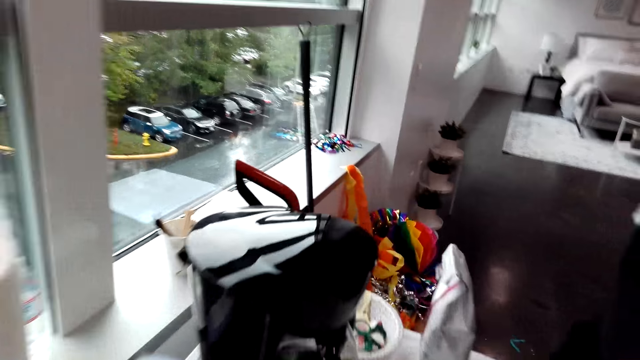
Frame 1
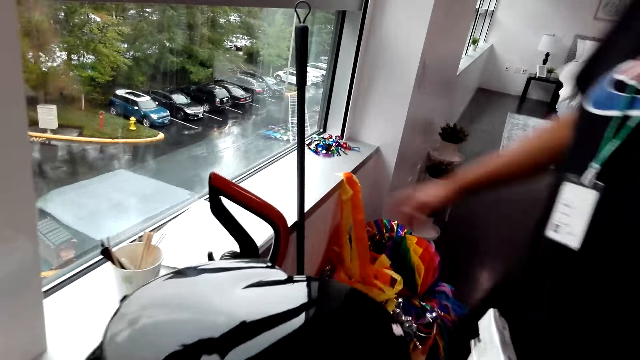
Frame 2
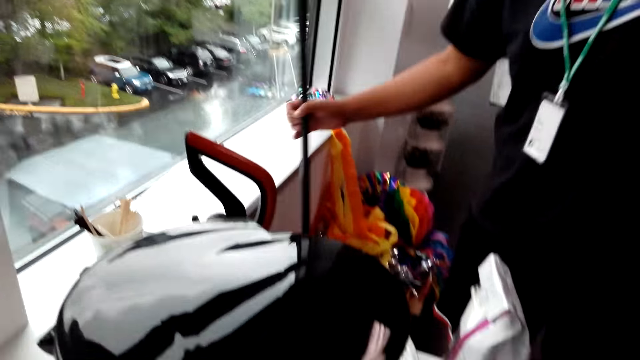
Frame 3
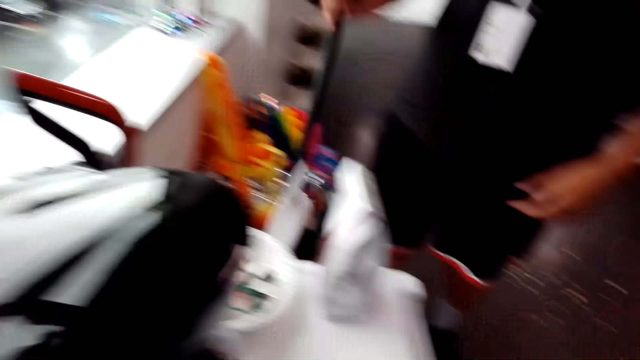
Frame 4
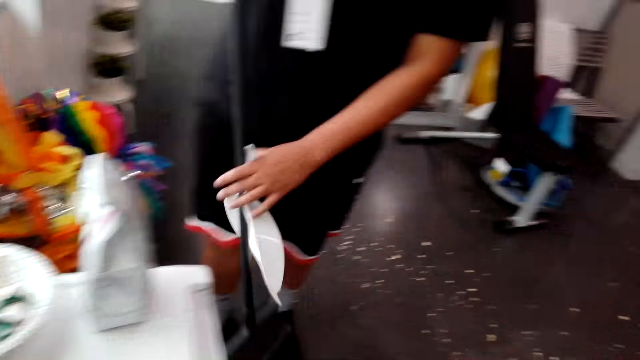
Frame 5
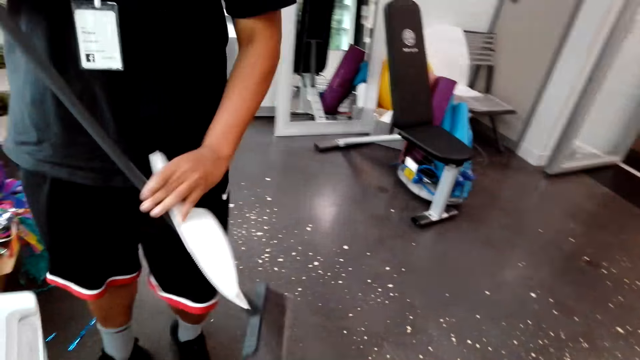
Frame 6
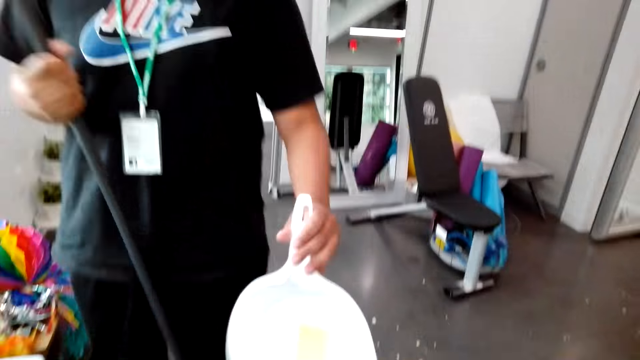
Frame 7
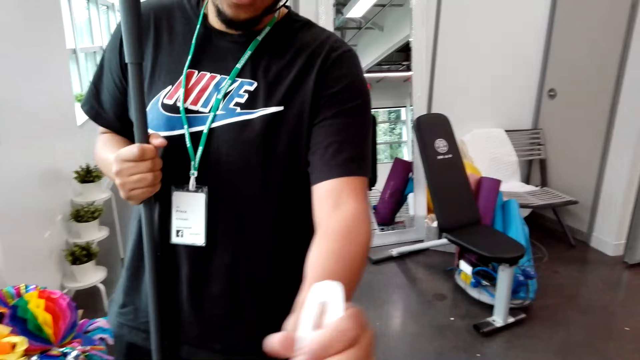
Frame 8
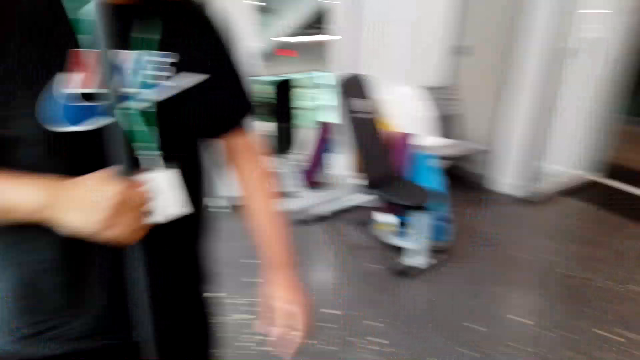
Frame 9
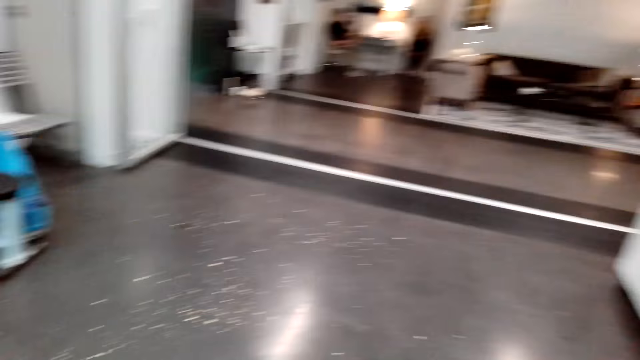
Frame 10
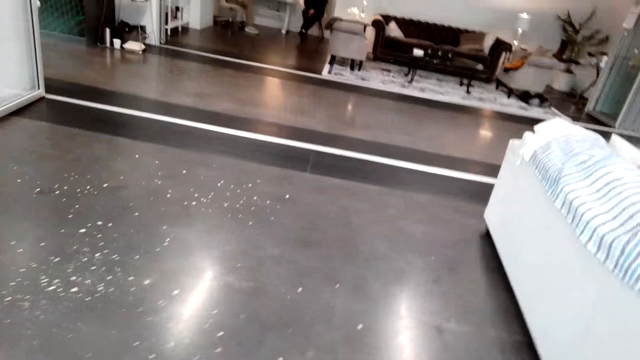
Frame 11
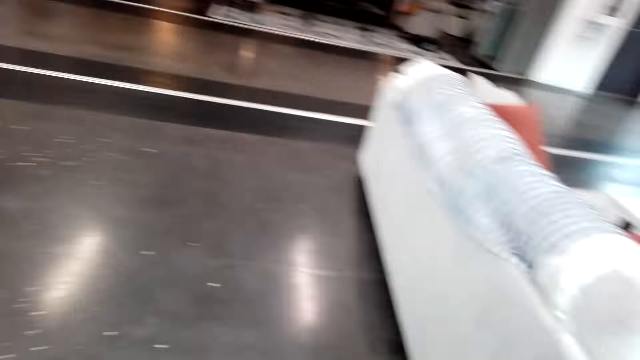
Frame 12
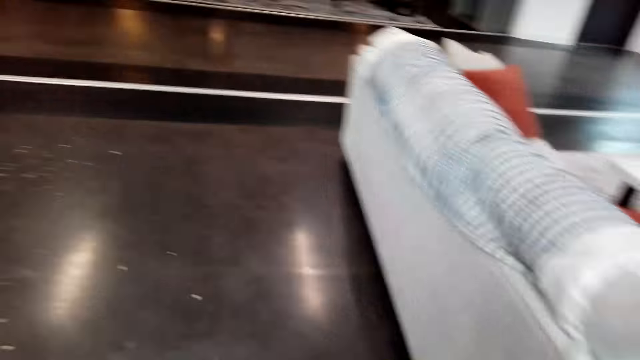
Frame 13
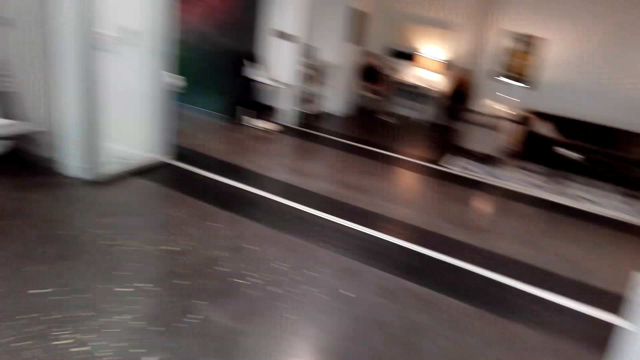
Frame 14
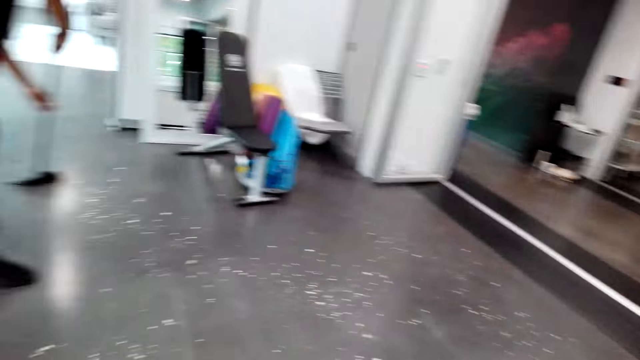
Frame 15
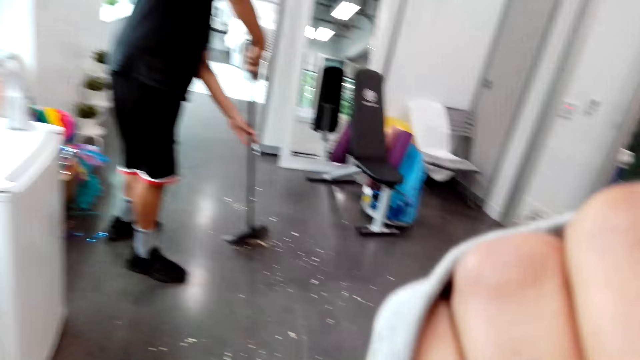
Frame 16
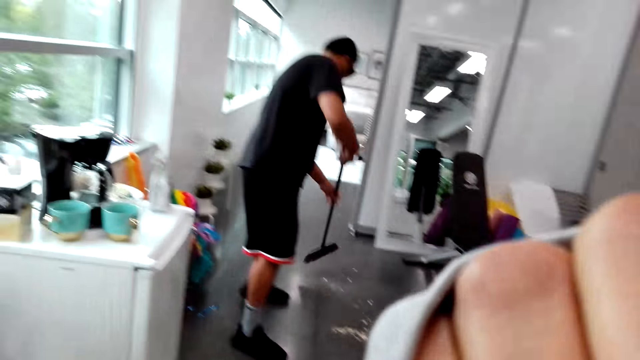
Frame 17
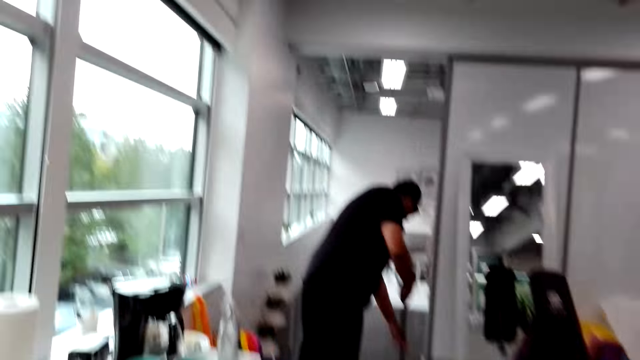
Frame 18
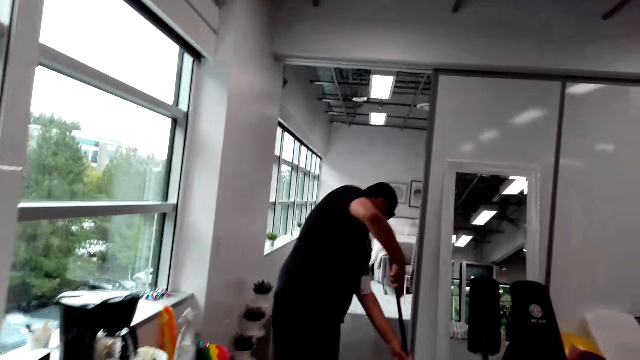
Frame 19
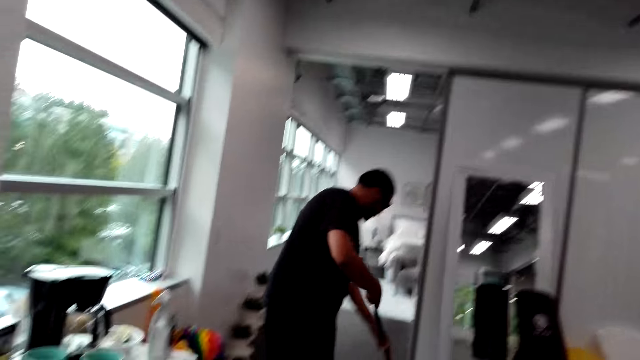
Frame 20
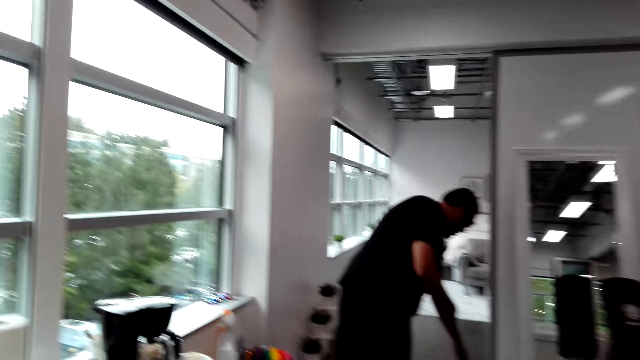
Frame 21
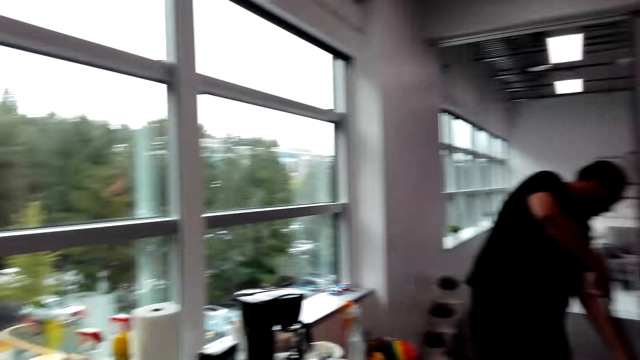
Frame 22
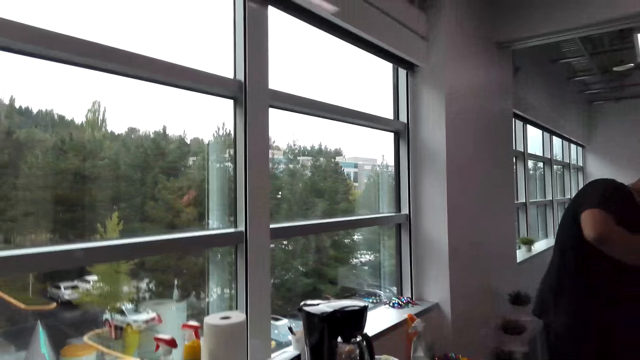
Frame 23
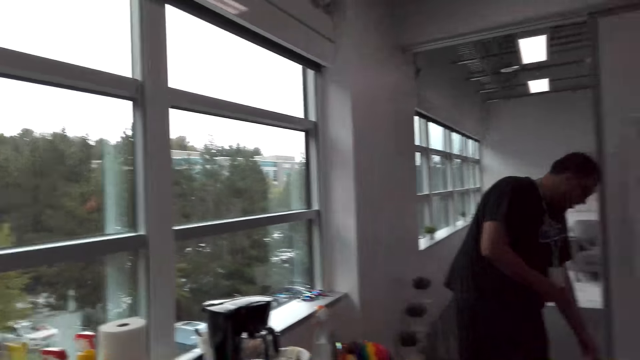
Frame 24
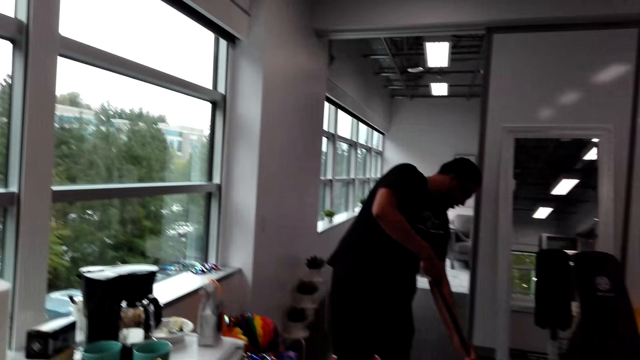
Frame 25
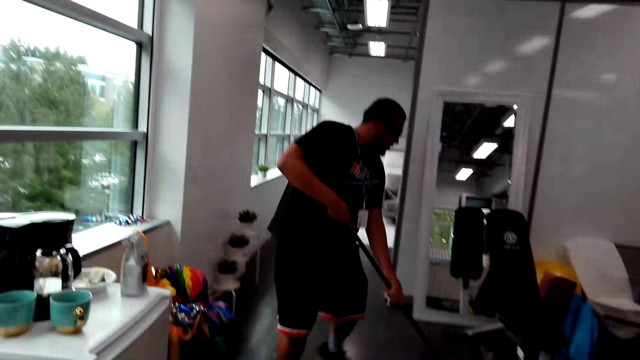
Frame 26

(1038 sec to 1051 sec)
A man picks up a broom. He holds something and talks with the camera wearer. The man hands a dust pan to the camera wearer. The camera wearer receives the dust pan from the man. They walk around. The man moves around. The camera wearer looks around. The man sweeps the room. The camera wearer adjusts the camera. They lower the hand. The man sweeps the room. The camera wearer talks with the man.

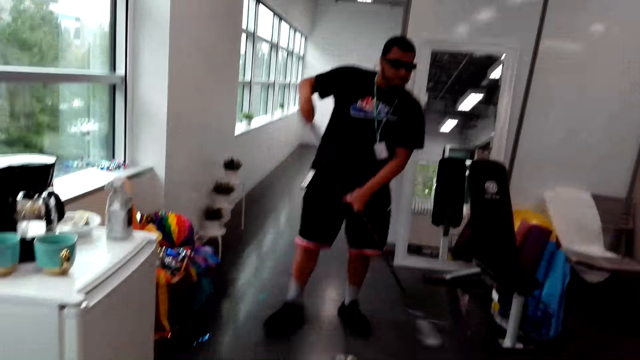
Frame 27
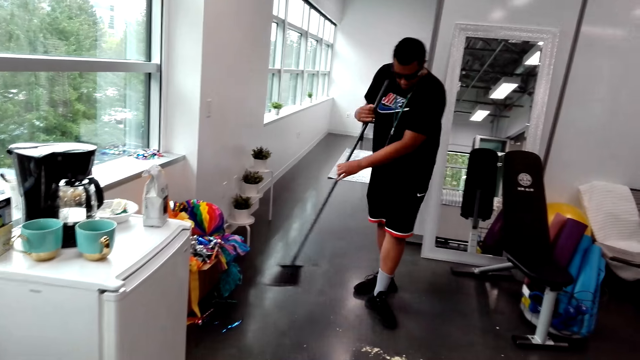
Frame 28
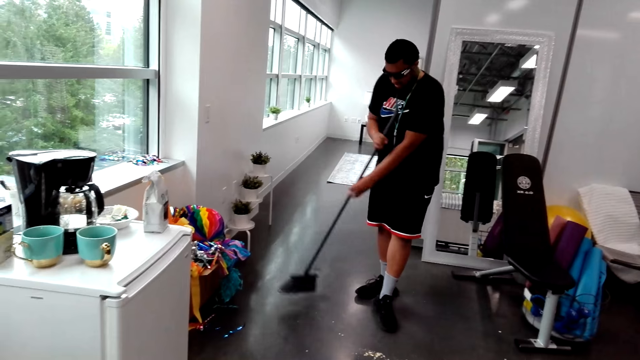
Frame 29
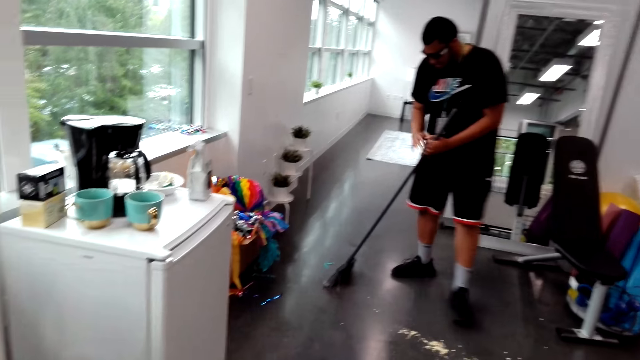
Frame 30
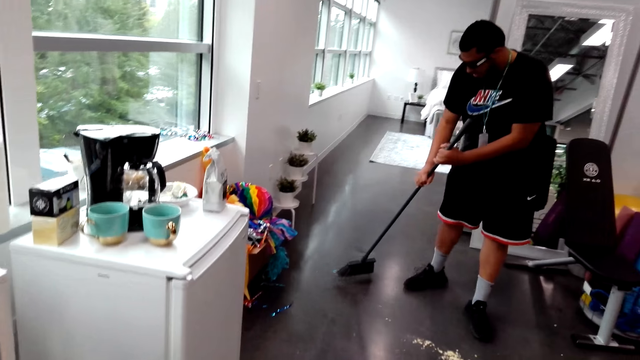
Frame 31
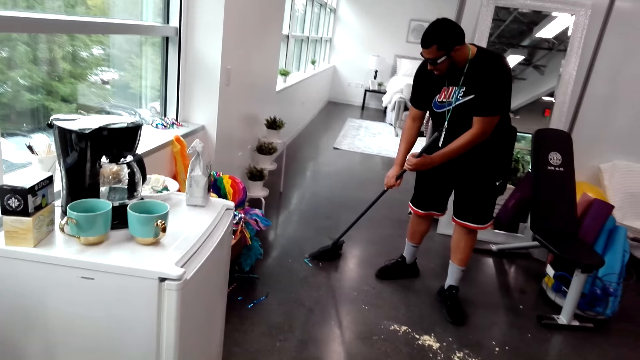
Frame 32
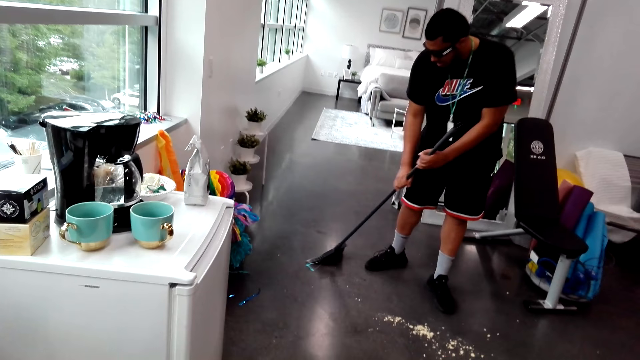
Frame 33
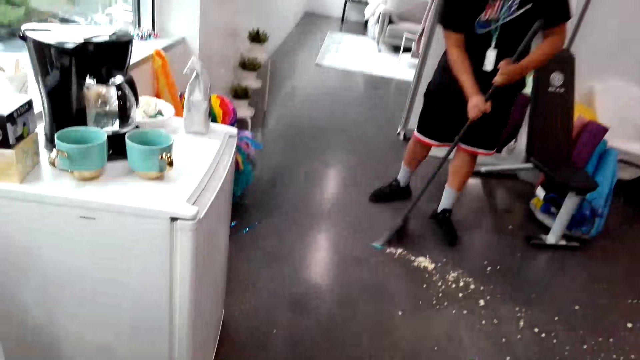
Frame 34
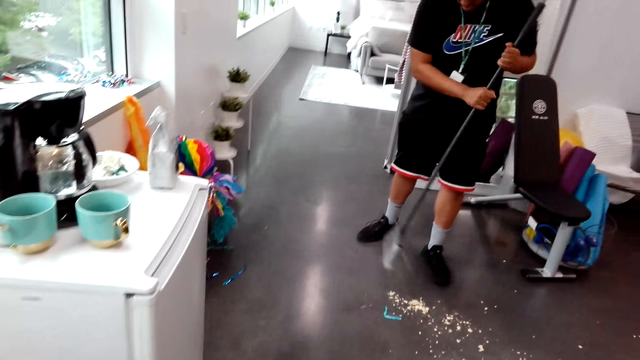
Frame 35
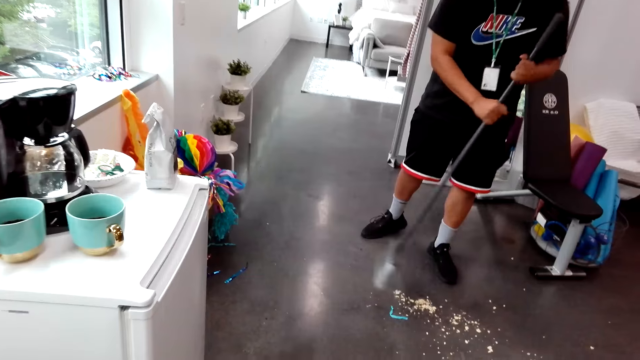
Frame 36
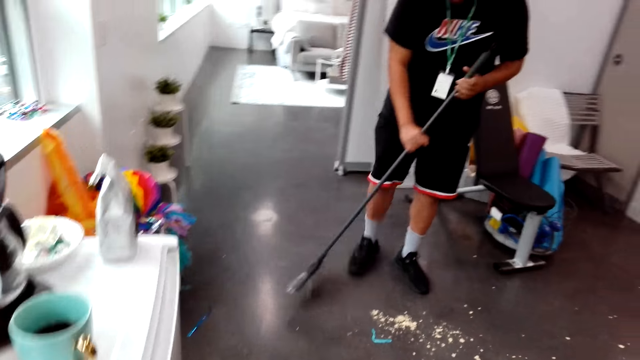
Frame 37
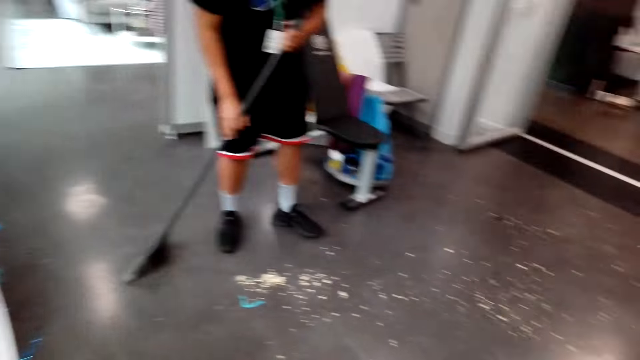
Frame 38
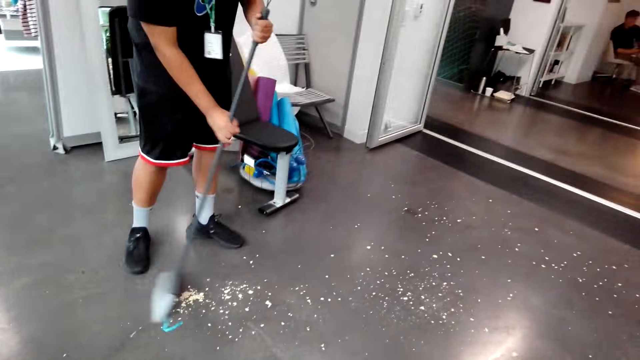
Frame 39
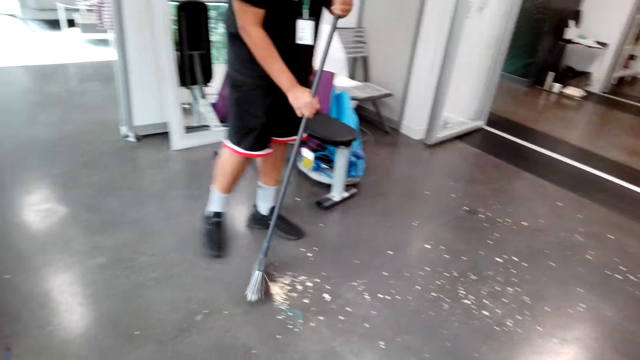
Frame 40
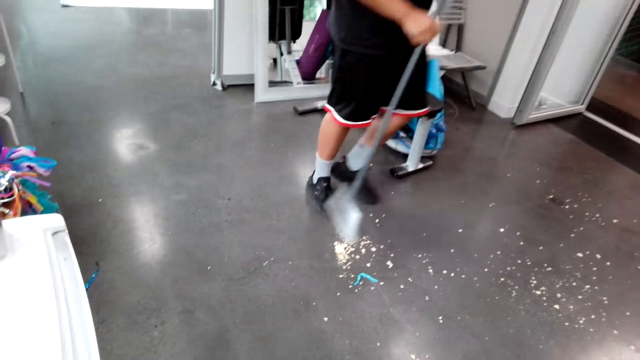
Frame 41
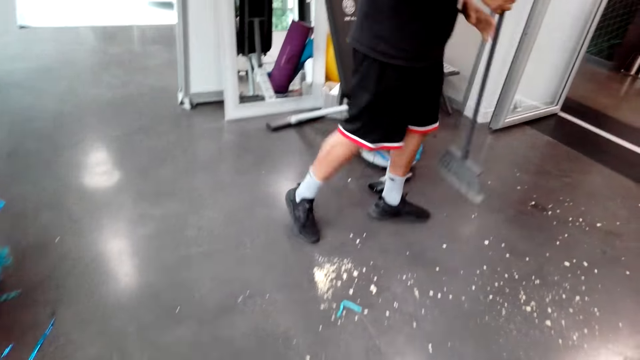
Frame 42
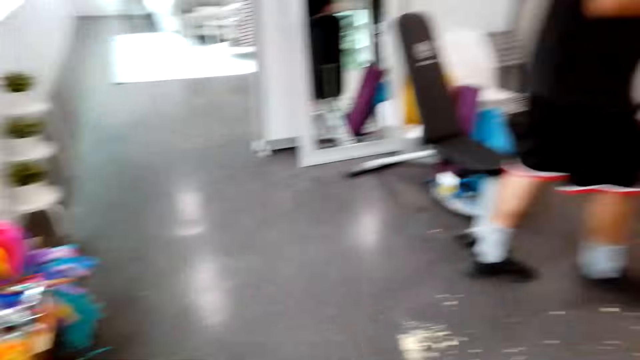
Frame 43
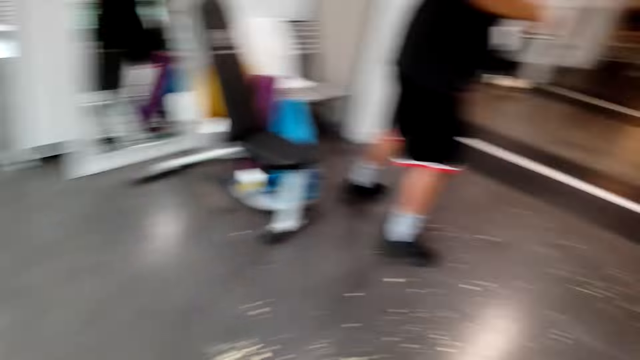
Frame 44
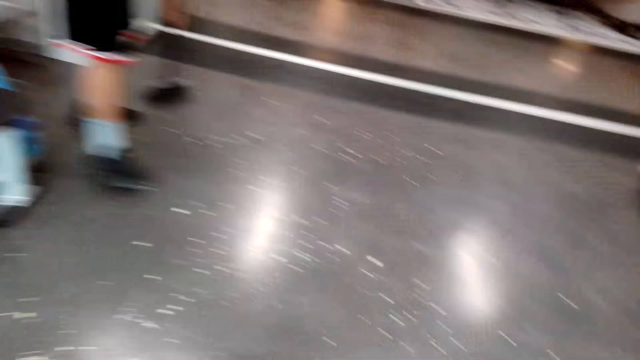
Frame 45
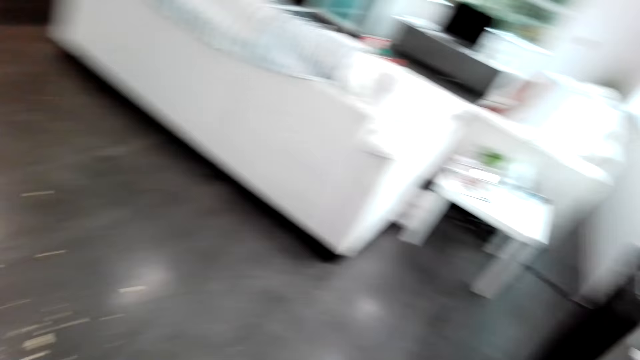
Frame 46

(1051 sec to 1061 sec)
A man turns a broom. The man moves around.
